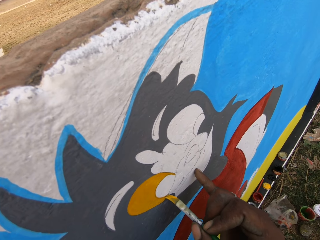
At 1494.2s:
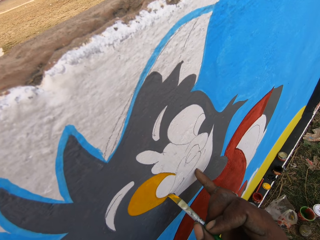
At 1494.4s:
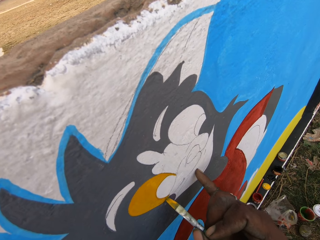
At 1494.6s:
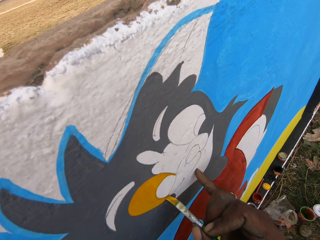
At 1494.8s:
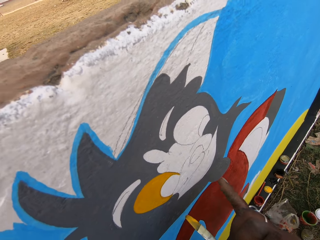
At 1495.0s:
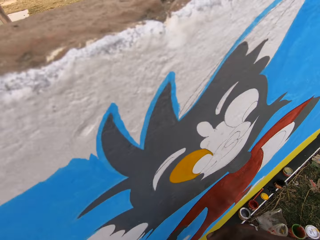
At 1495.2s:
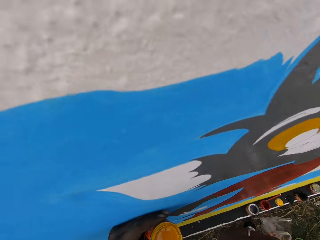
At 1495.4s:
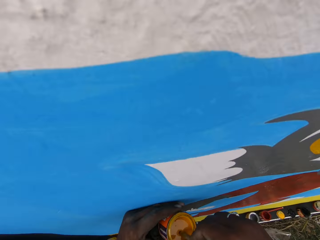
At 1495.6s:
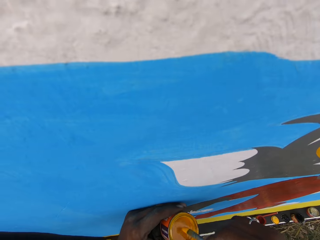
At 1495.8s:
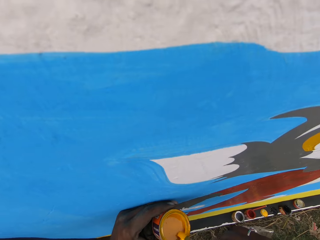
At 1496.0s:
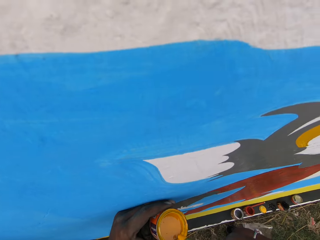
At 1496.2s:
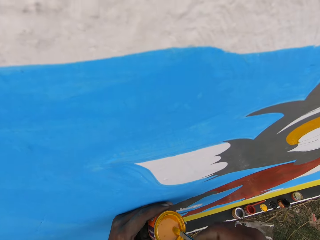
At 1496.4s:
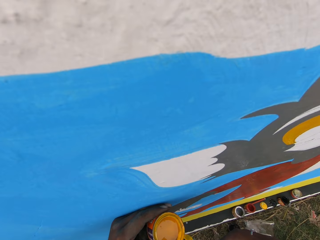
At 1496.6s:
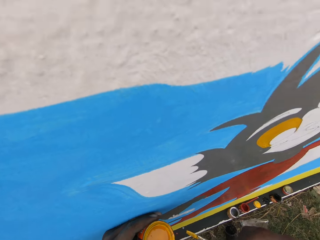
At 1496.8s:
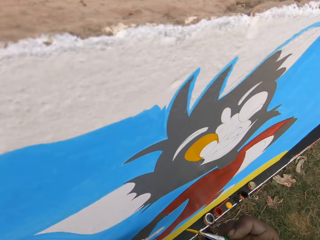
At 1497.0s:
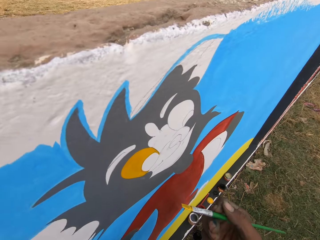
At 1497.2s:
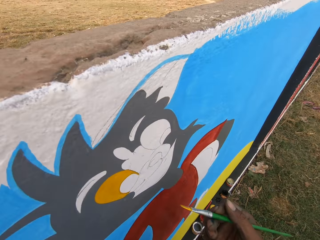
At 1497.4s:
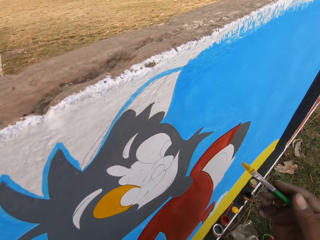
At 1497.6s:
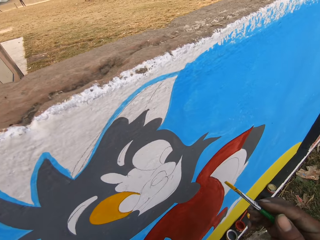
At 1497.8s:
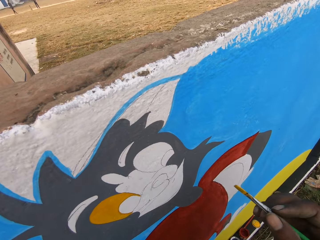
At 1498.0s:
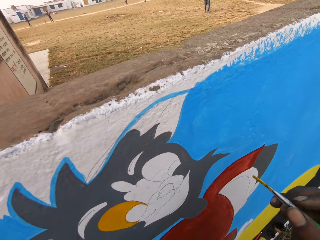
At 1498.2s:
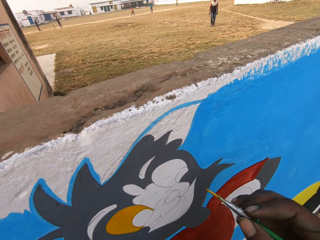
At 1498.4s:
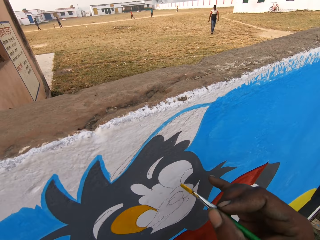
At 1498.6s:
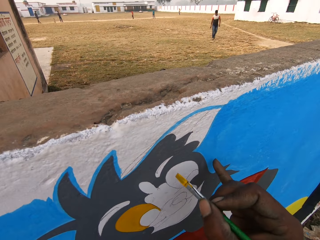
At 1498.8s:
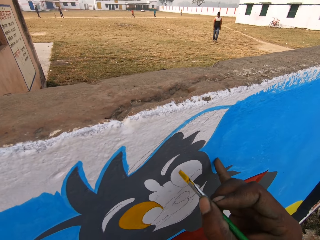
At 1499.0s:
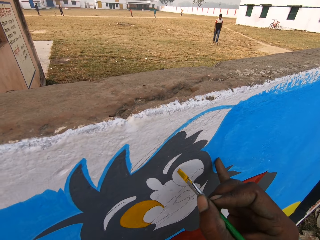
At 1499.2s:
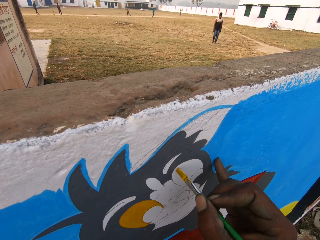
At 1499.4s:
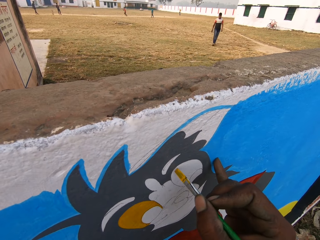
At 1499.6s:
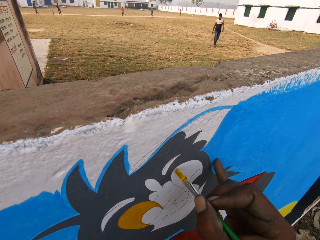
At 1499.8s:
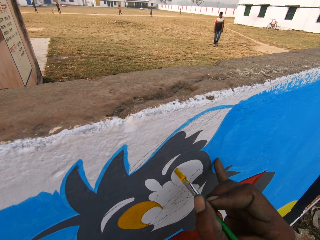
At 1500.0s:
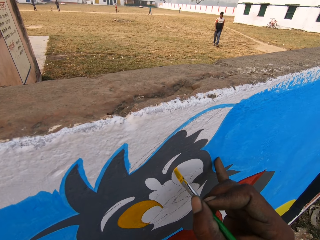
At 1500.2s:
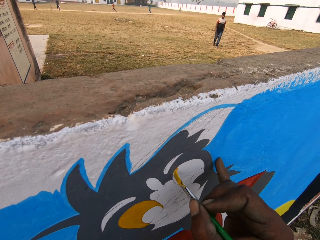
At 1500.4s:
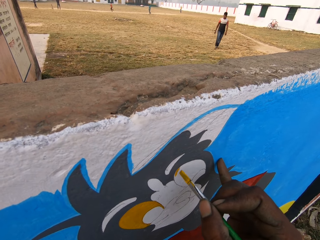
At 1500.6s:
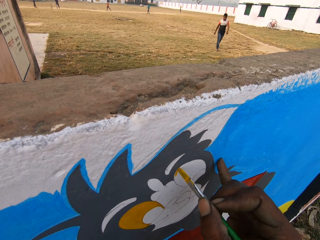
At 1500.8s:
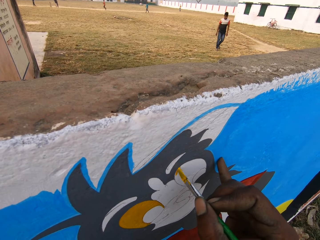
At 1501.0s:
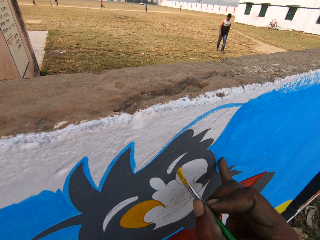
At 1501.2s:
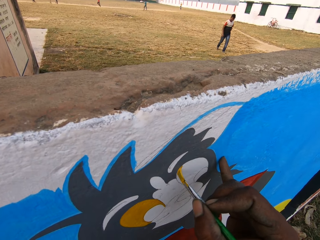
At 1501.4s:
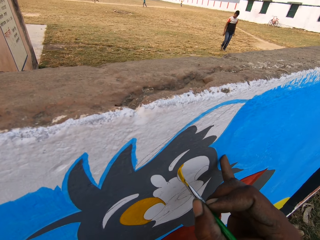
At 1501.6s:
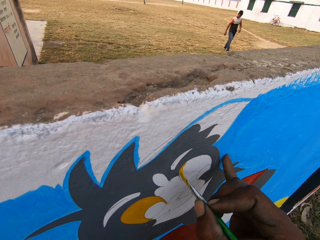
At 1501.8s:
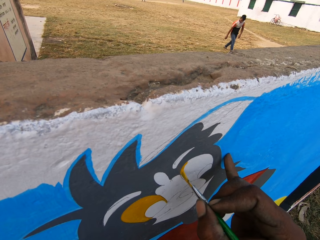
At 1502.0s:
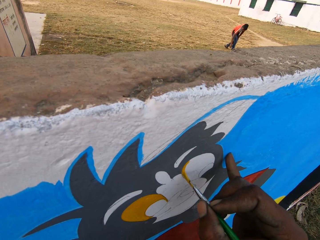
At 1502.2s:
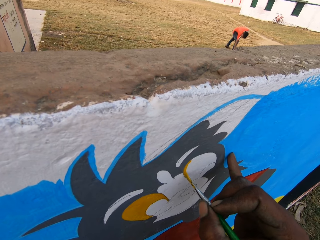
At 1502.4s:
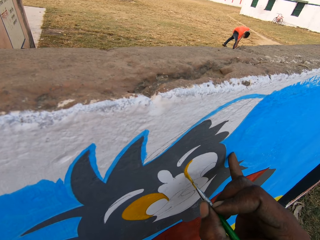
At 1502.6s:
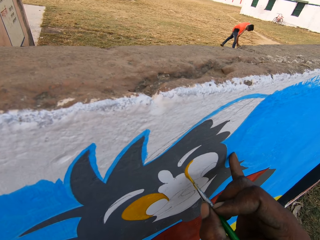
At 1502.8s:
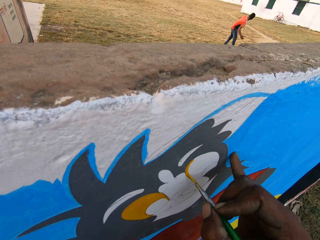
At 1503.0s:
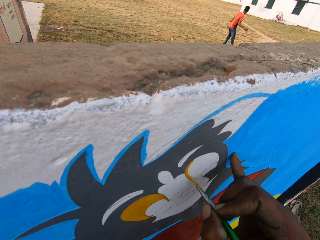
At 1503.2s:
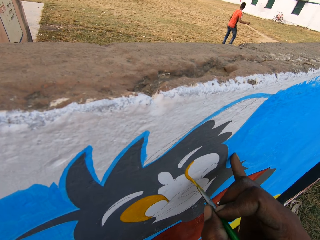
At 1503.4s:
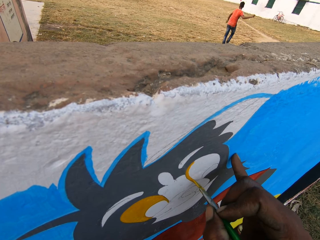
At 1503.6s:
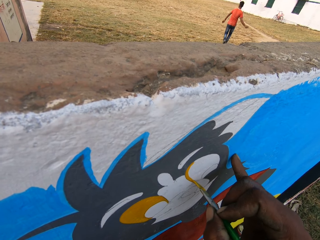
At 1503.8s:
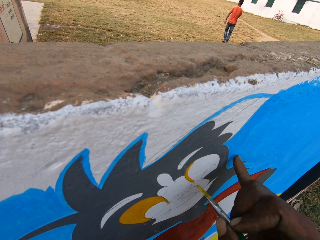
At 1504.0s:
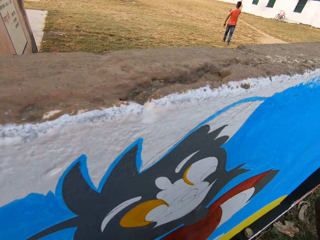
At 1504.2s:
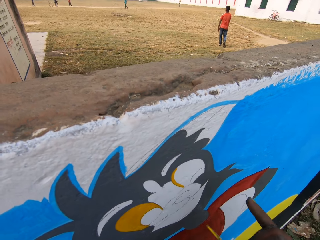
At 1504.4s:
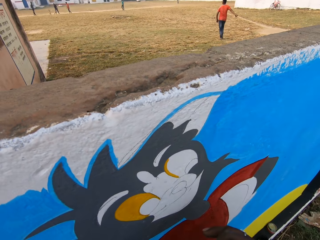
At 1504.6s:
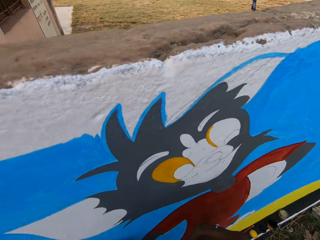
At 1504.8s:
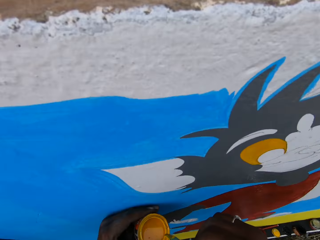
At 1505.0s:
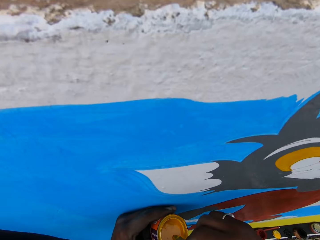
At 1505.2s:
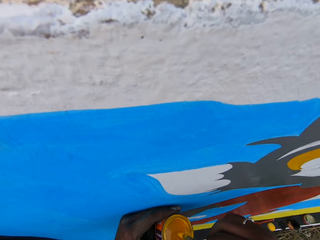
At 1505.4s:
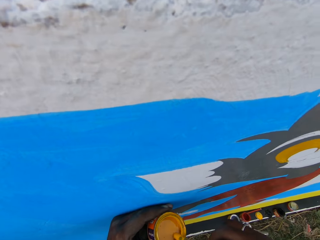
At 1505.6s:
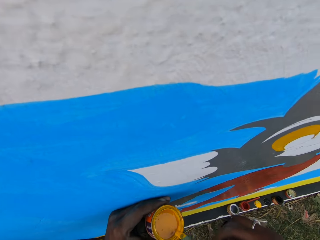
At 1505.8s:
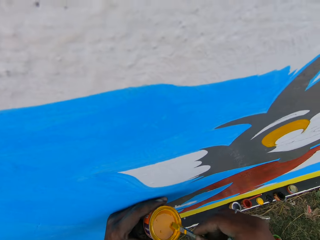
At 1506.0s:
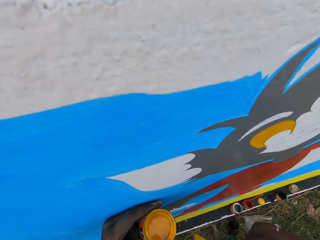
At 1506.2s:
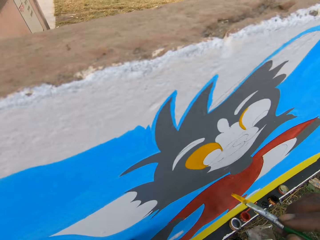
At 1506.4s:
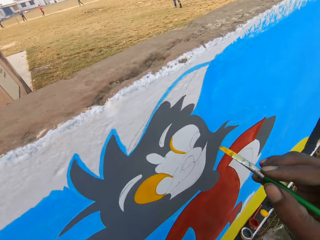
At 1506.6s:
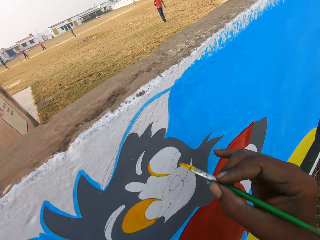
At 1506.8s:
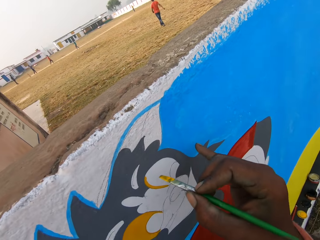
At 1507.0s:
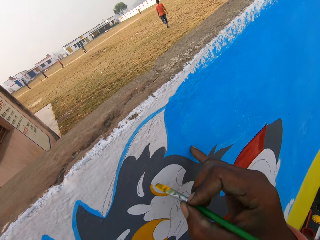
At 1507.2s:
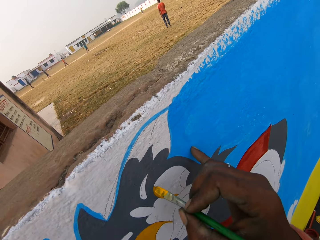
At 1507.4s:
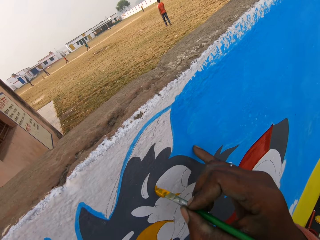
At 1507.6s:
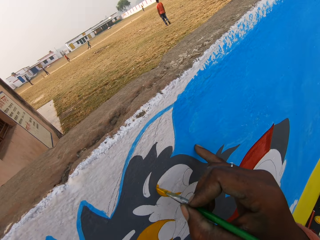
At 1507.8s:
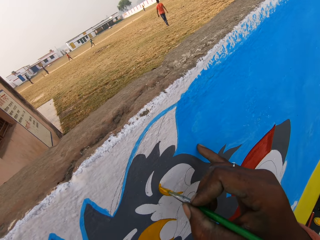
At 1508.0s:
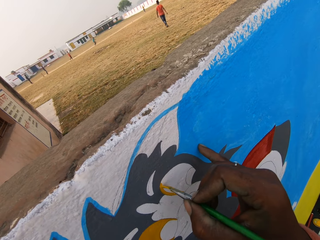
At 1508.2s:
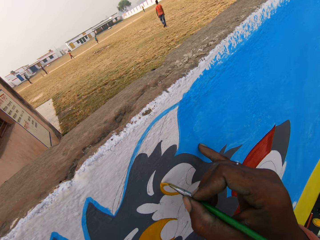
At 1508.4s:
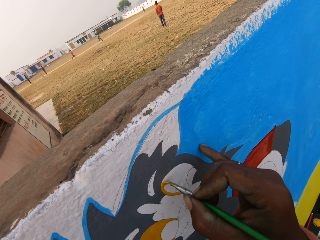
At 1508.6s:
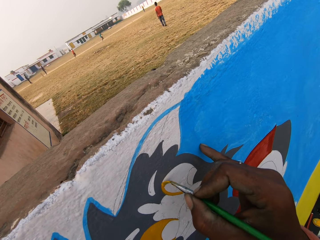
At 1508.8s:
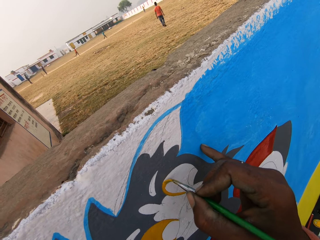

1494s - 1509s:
The camera wearer dips the paint brush into the can of paint on his left hand. He paints the wall with the brush in his right hand. A man walks towards the other side of the fence. The man picks up a ball from the ground with his right hand and walks away from the fence. The camera wearer dips the paint brush into the can of paint on his left hand. He paints the wall with the brush in his right hand.

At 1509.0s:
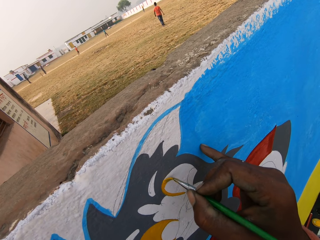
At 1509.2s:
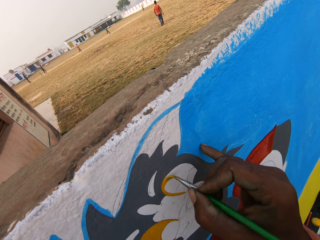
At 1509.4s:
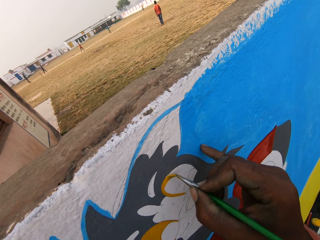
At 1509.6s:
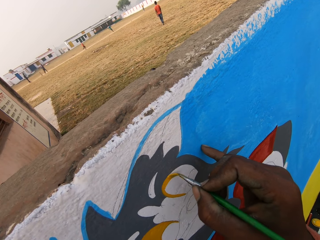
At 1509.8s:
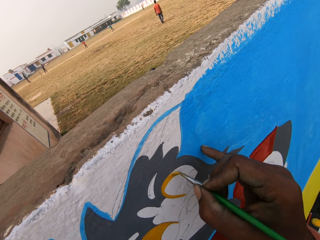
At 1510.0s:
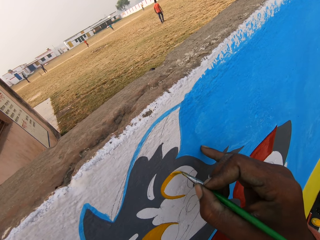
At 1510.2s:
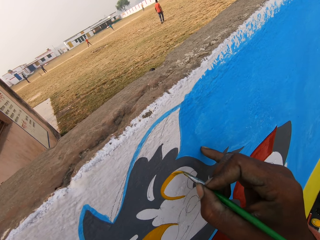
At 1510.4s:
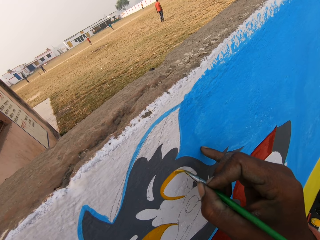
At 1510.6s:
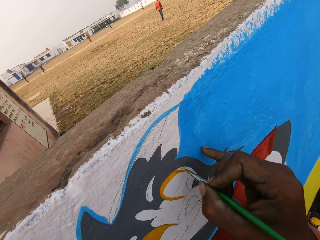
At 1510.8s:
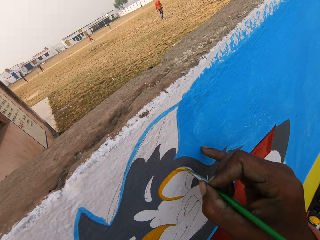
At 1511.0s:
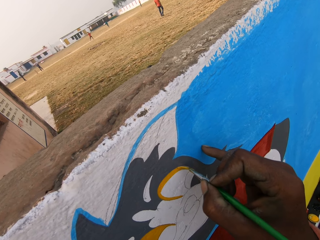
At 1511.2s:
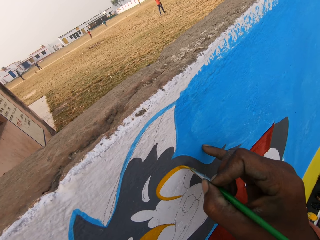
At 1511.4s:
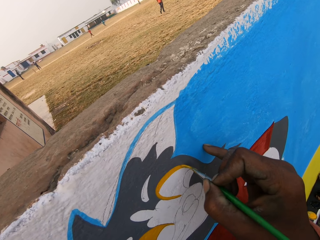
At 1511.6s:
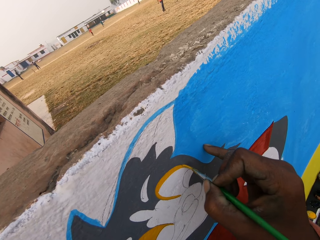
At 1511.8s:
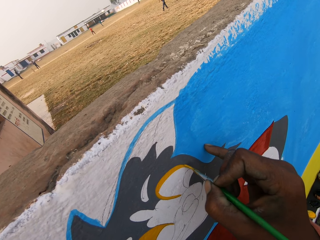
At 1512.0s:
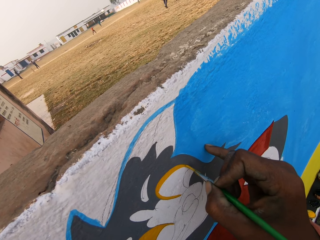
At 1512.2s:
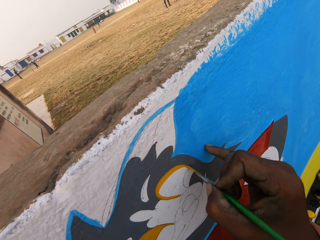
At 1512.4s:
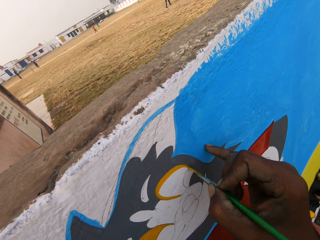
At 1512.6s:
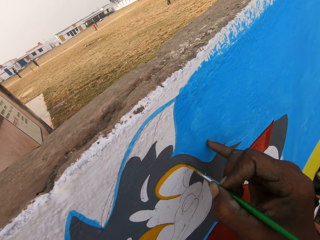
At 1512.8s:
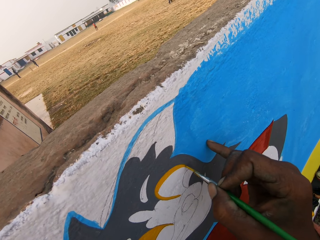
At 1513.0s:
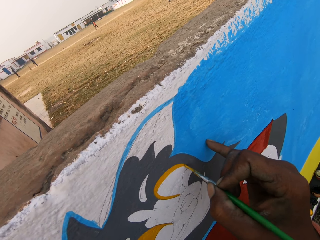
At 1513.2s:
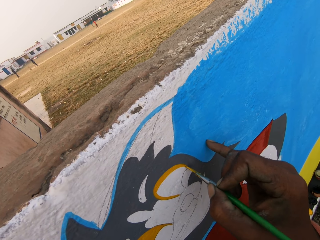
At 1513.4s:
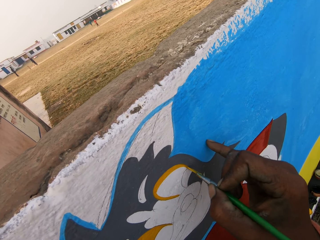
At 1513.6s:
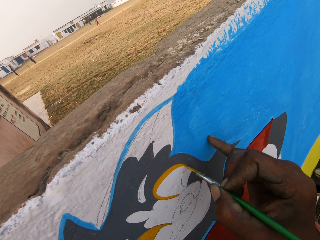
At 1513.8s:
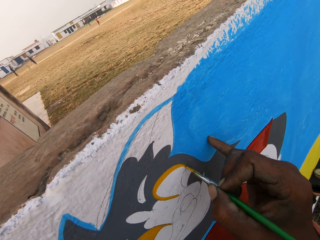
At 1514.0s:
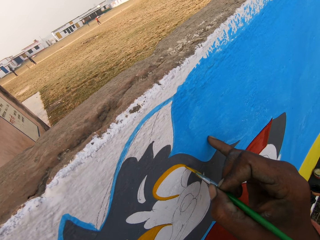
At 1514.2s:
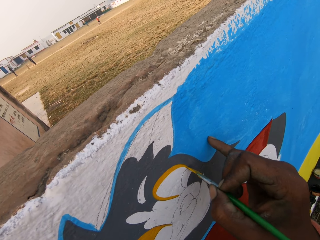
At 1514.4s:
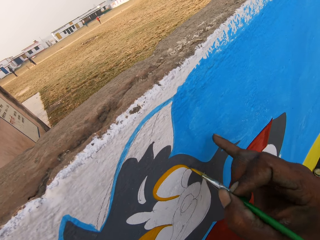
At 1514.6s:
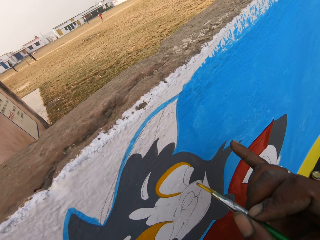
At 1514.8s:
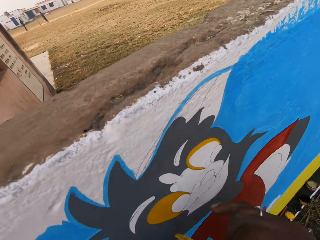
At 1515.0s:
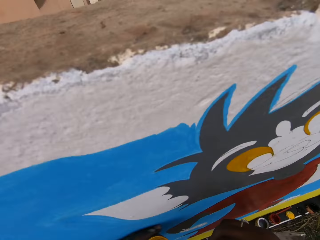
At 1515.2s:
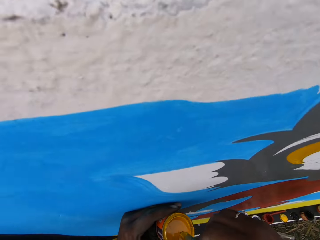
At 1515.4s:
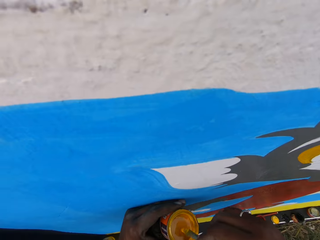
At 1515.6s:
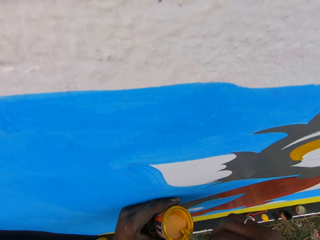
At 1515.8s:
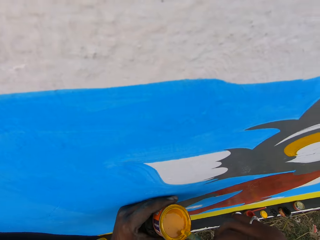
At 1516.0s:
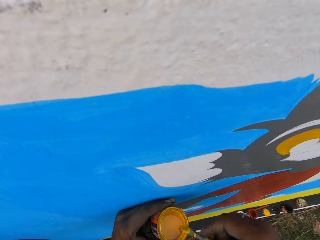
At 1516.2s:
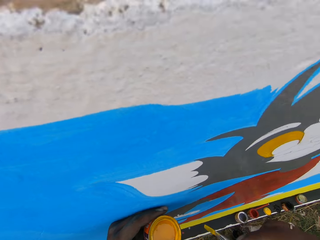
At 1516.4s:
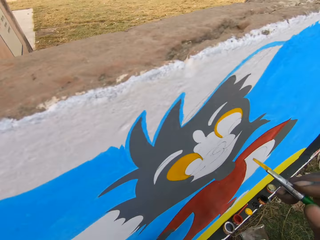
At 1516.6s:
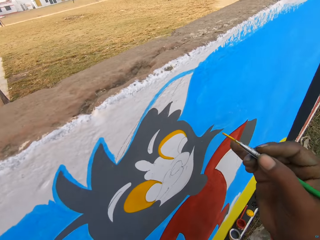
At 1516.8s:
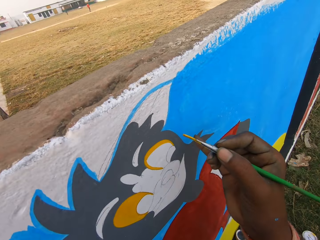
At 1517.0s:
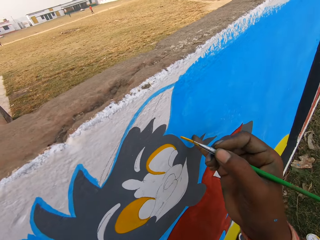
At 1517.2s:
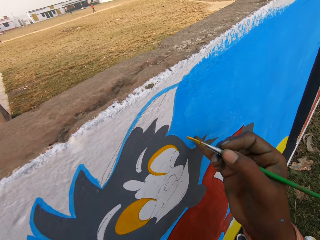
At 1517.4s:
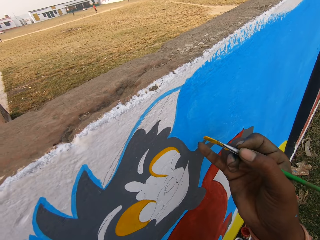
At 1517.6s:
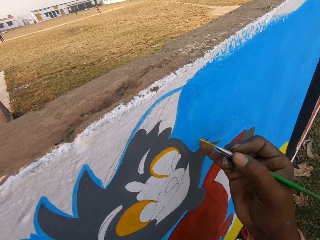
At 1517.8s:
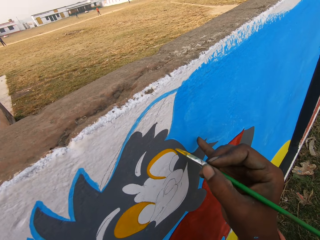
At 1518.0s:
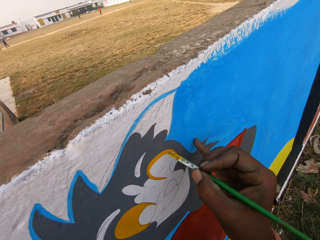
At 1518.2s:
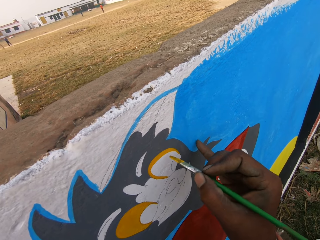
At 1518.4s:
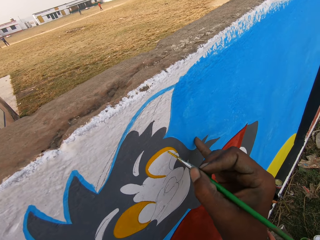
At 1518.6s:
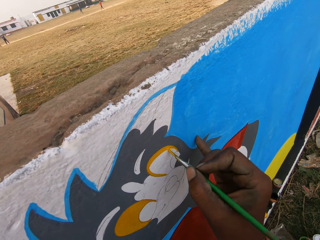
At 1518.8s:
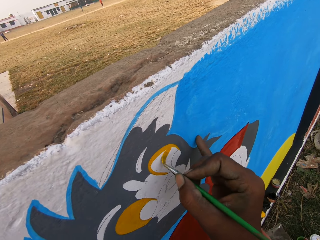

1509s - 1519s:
The camera wearer paints a wall. He dips the paint brush into the can of paint on his left hand. He paints the wall.
